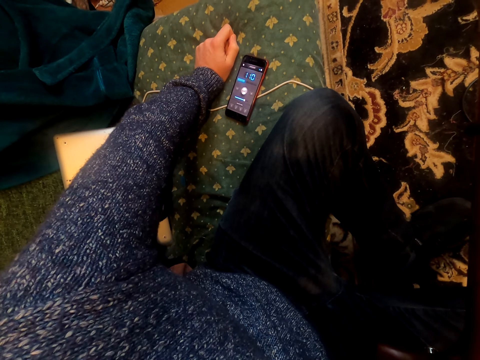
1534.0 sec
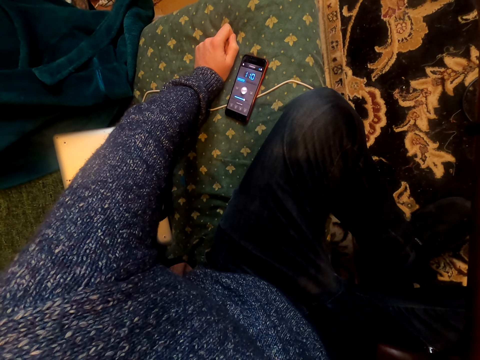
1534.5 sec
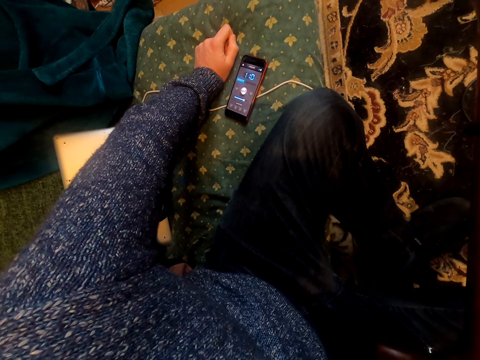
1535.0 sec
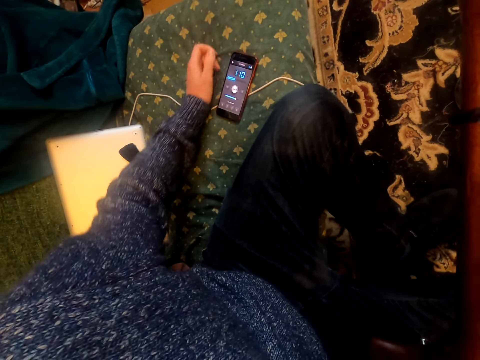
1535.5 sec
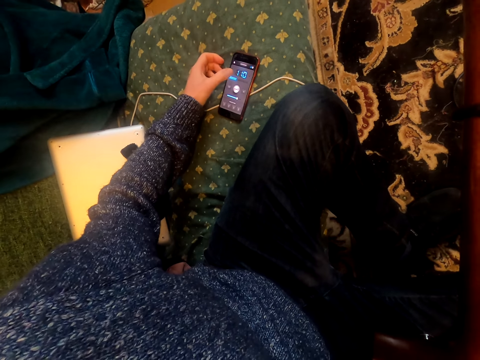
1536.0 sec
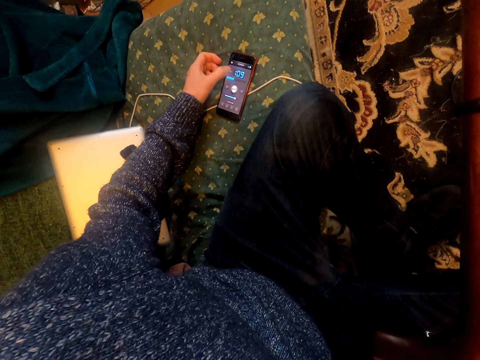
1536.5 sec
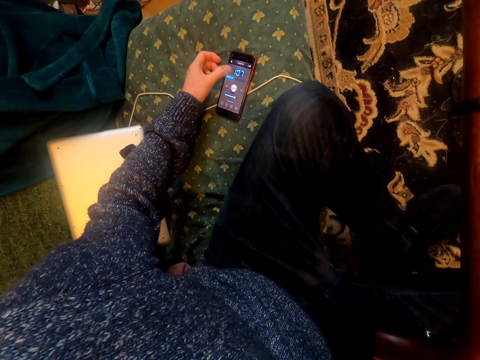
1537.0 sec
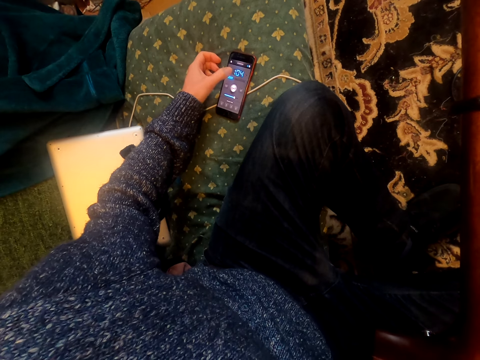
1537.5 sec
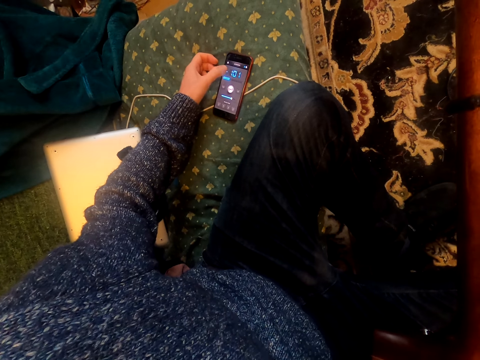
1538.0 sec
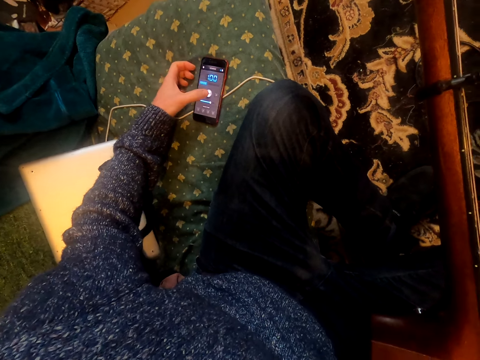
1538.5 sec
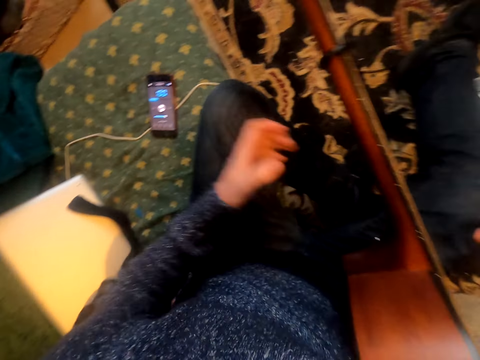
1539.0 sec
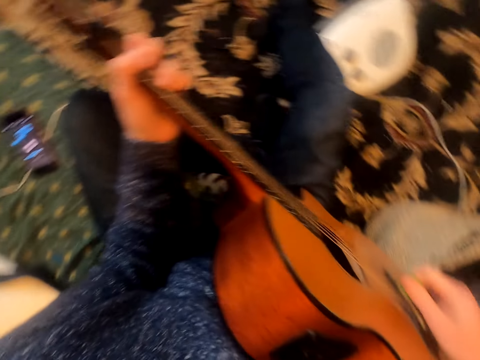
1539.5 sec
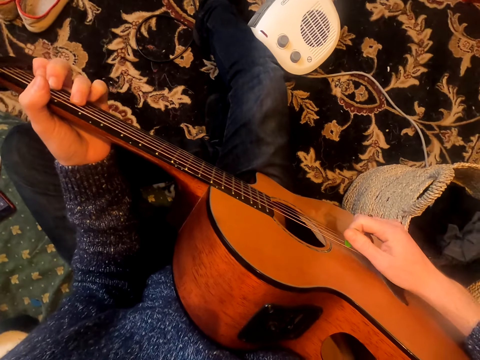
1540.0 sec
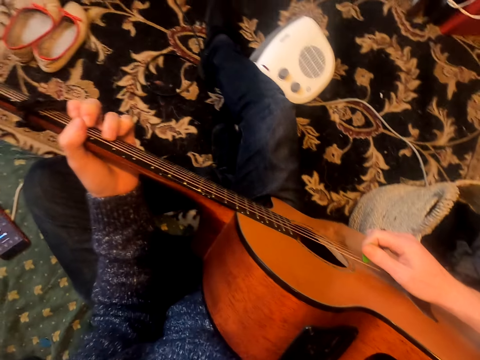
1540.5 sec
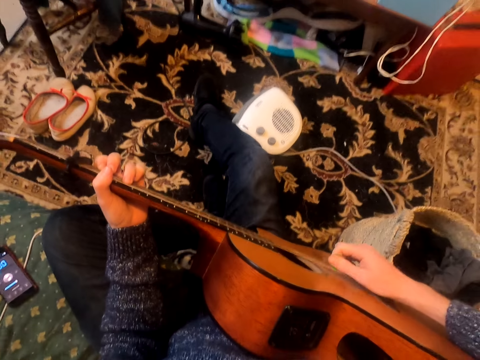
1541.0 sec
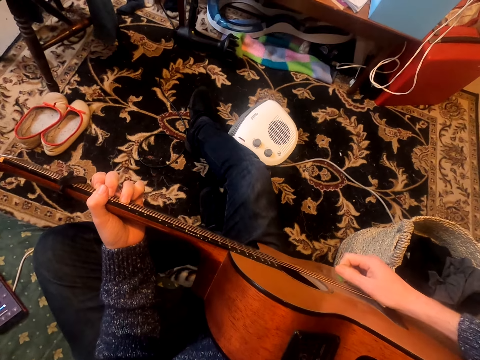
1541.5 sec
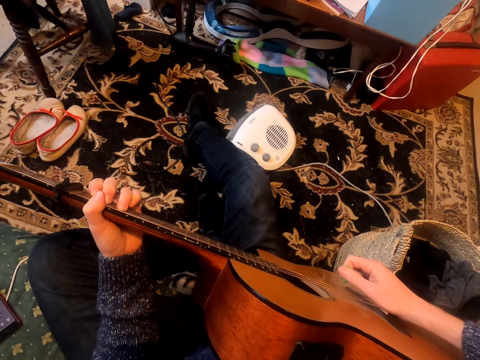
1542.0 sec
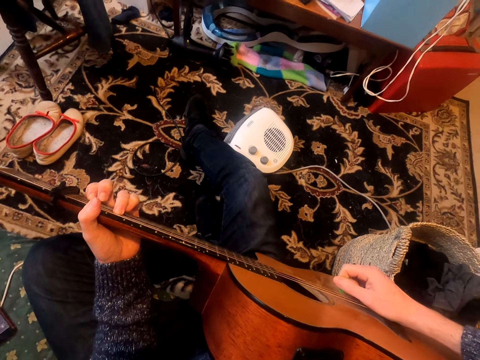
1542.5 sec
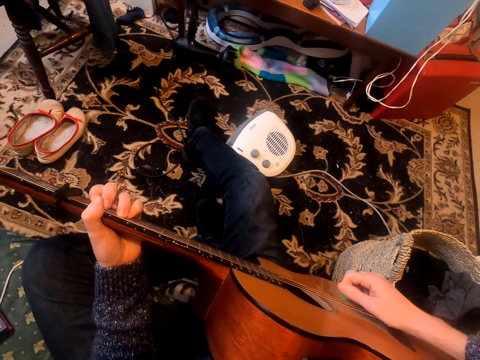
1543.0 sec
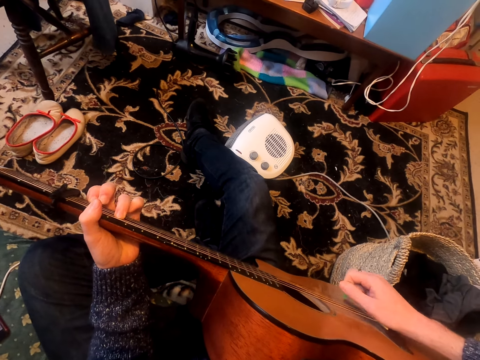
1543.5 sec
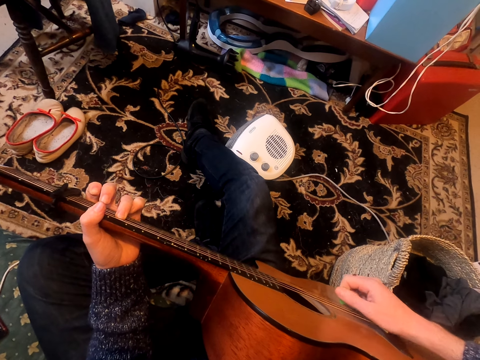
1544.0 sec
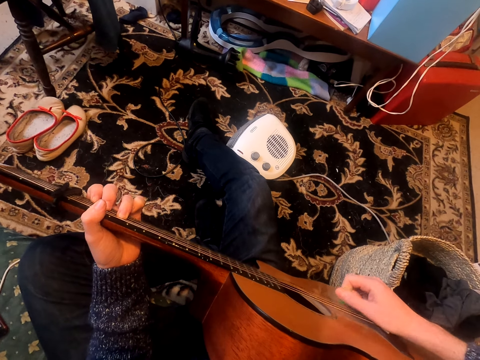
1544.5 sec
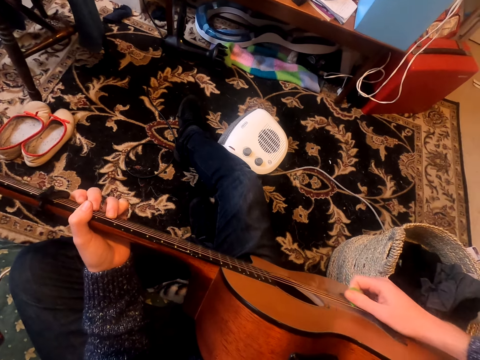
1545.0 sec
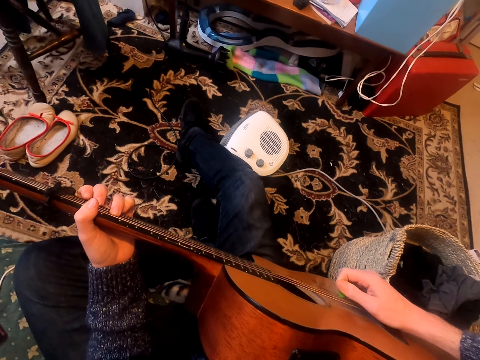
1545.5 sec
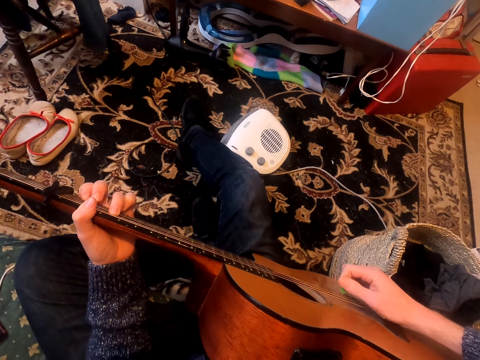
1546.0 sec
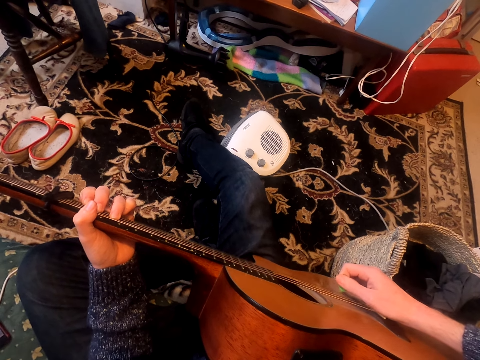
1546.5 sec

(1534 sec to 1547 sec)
The camera wearer uses his phone. He holds the guitar. He plays the guitar.

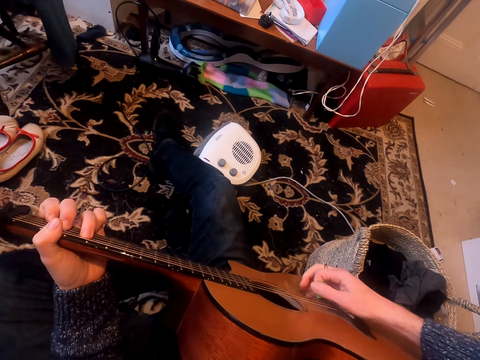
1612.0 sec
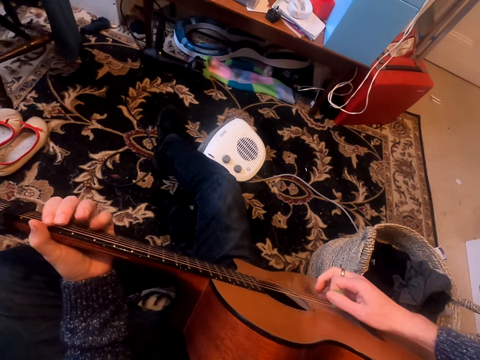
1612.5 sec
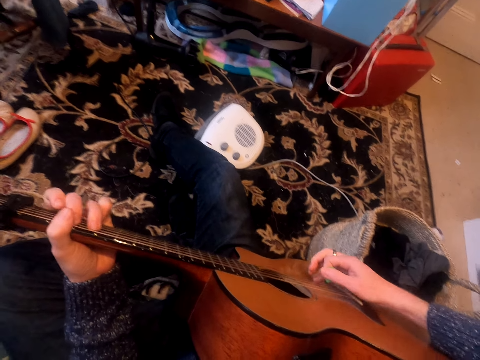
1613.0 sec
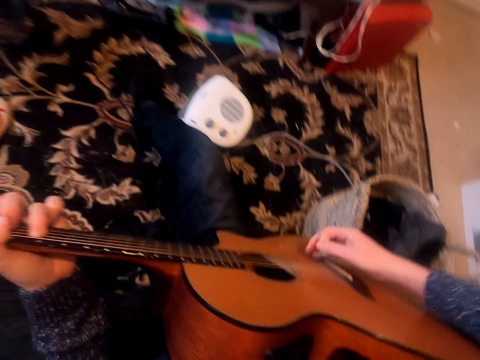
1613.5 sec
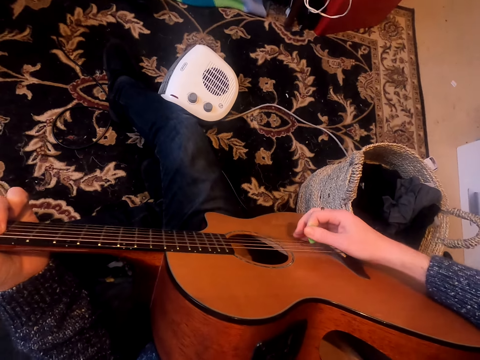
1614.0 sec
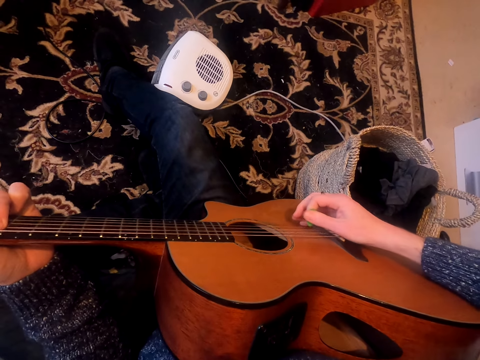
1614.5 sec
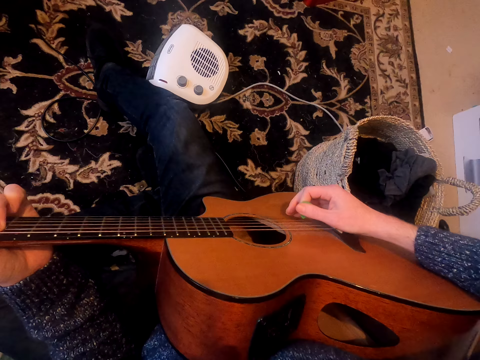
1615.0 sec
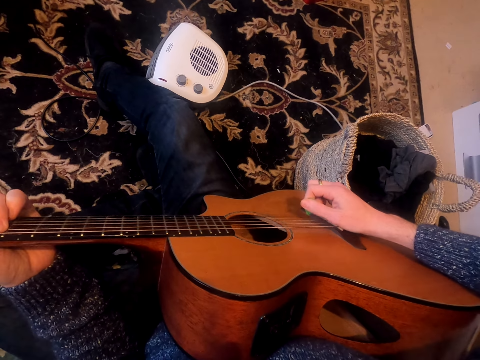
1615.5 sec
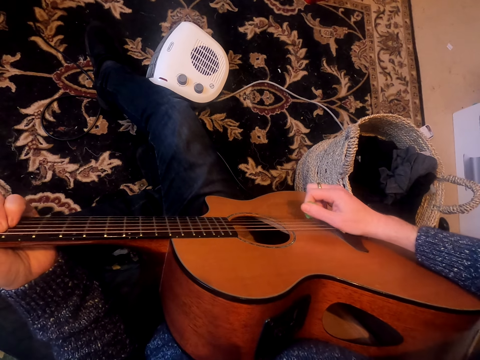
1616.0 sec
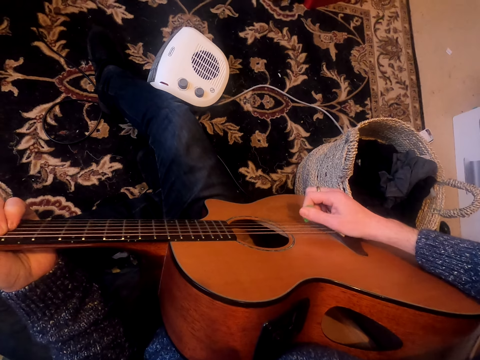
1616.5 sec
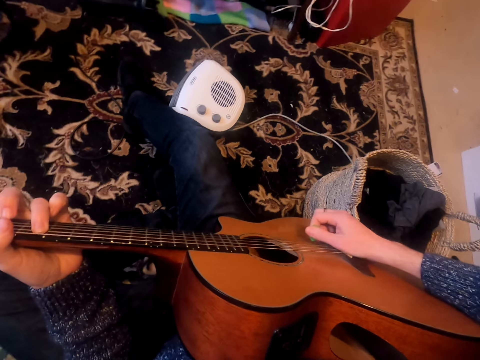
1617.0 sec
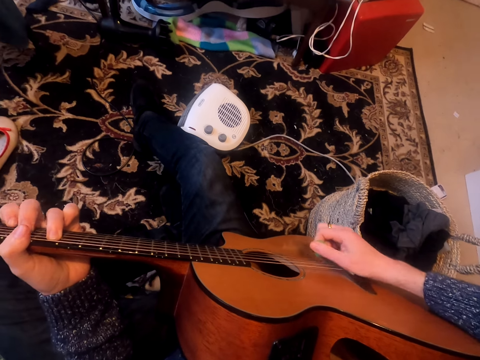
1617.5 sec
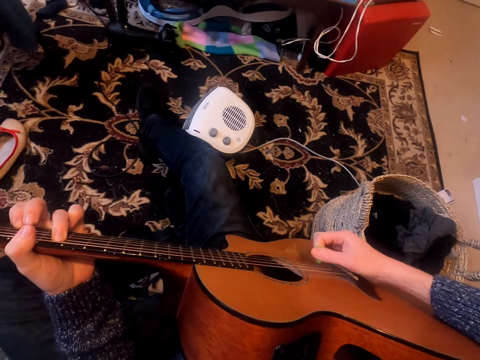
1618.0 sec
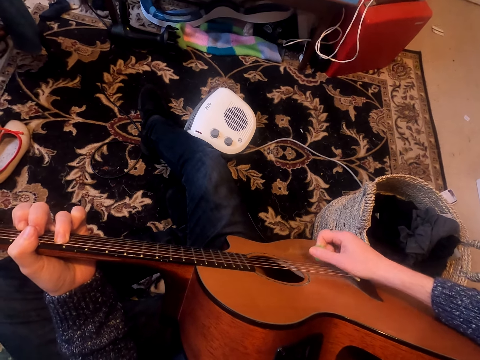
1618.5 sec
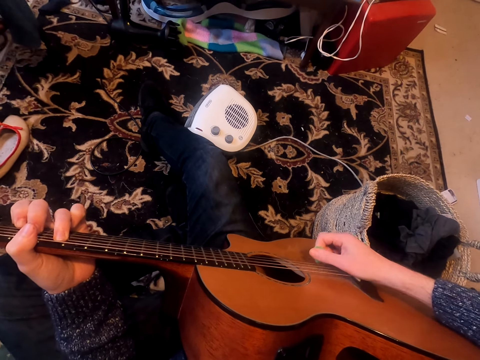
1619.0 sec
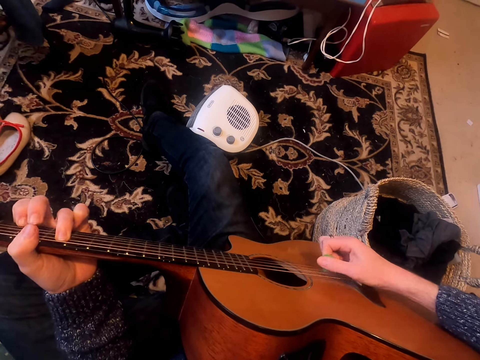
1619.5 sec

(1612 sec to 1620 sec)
The camera wearer leans forward.

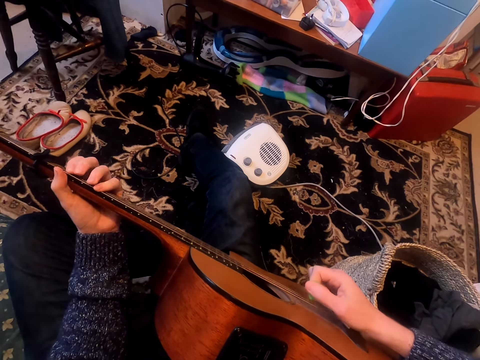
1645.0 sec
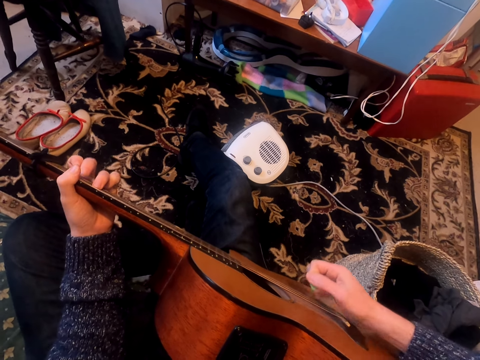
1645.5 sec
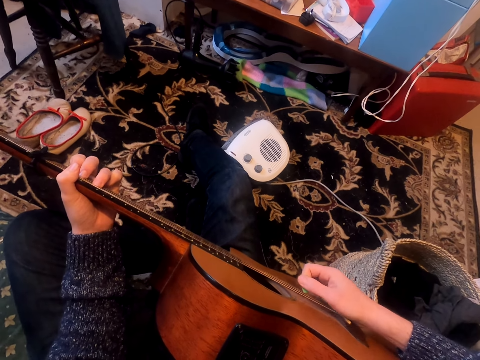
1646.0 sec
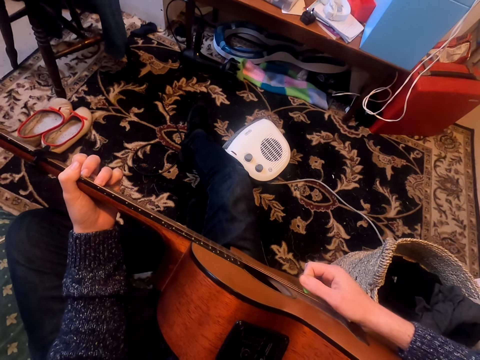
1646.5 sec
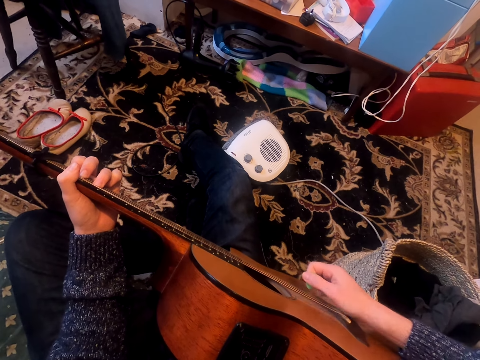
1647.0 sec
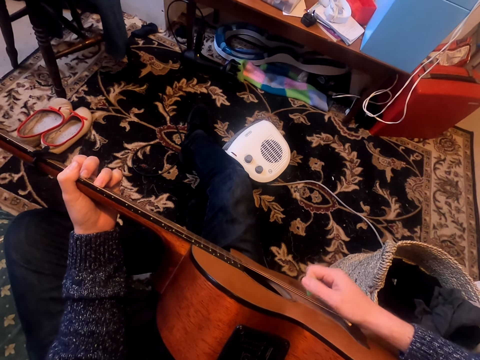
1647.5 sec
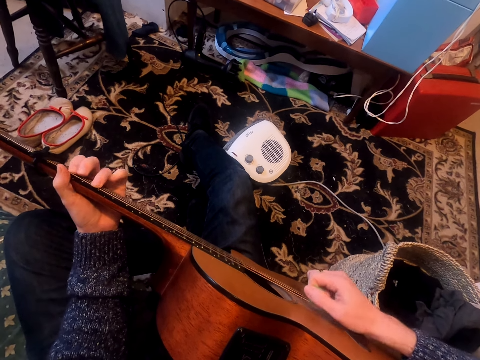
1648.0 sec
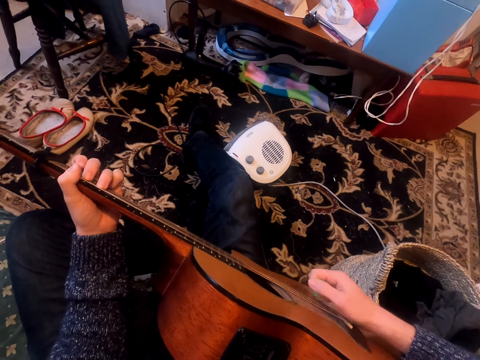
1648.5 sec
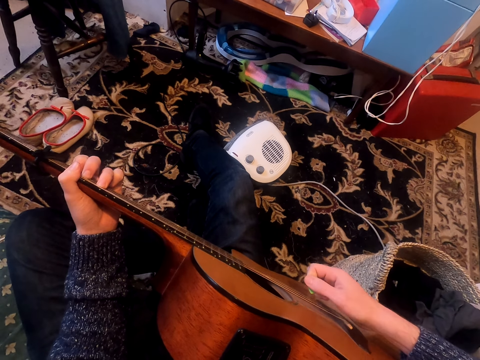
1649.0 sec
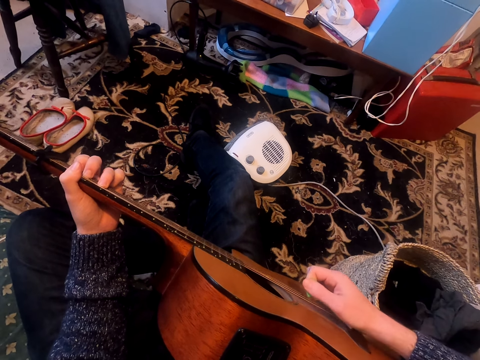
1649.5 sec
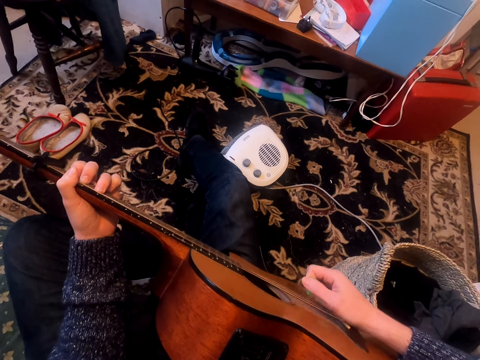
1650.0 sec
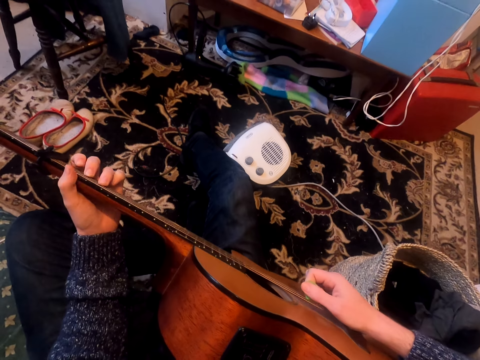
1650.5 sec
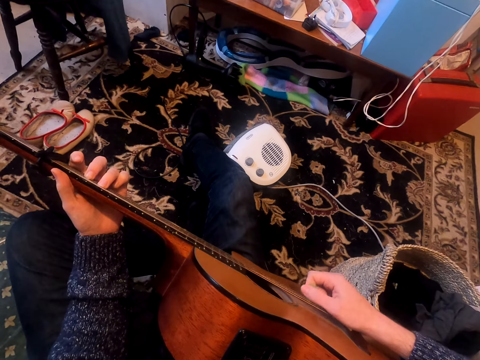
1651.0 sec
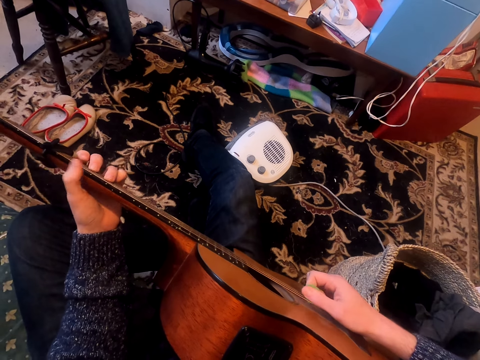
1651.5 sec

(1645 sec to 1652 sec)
The camera wearer plays the guitar.
